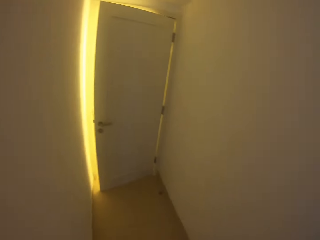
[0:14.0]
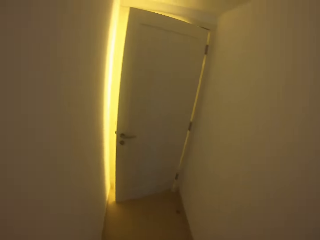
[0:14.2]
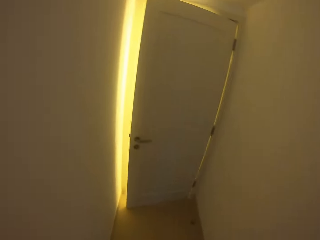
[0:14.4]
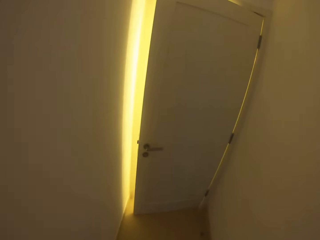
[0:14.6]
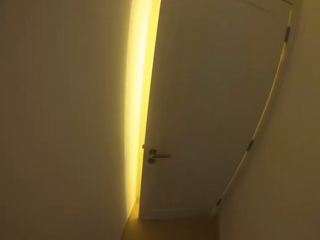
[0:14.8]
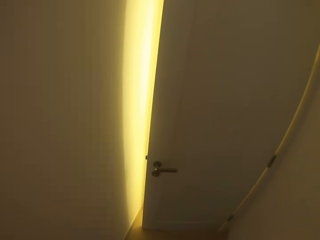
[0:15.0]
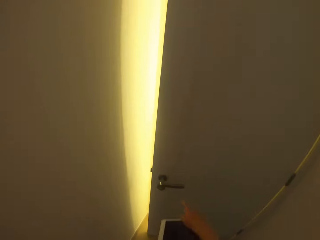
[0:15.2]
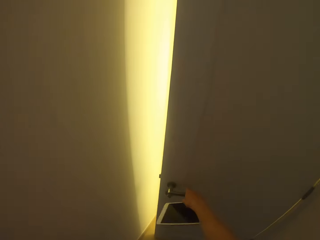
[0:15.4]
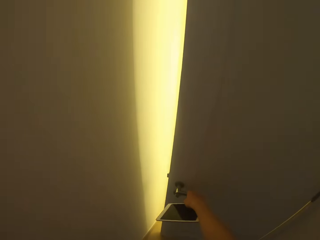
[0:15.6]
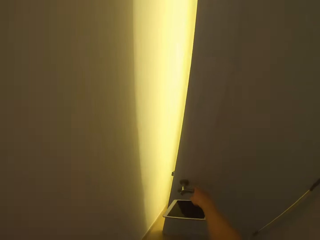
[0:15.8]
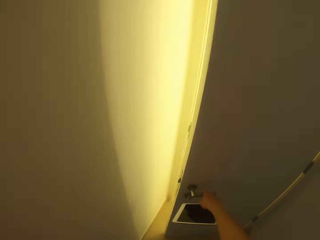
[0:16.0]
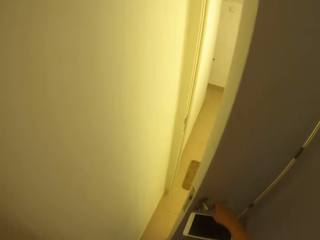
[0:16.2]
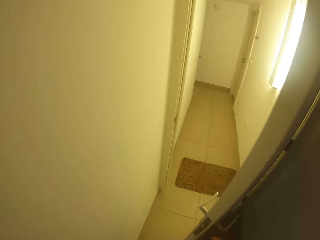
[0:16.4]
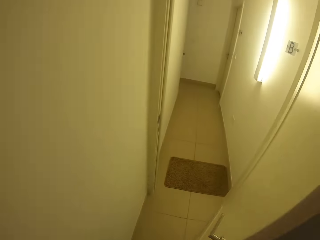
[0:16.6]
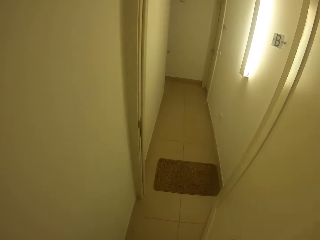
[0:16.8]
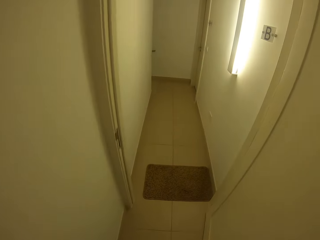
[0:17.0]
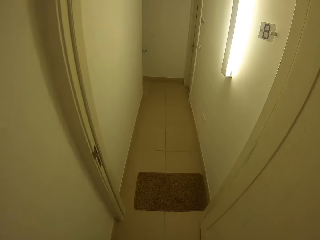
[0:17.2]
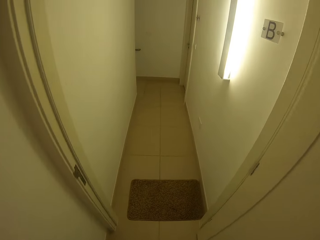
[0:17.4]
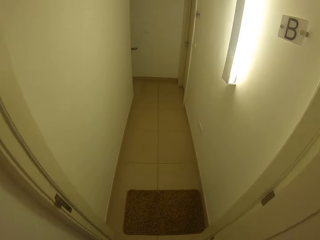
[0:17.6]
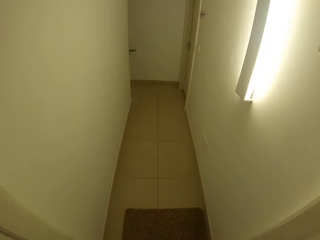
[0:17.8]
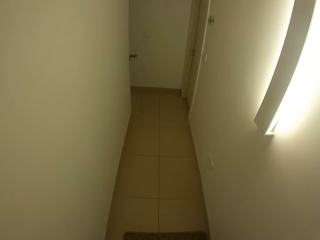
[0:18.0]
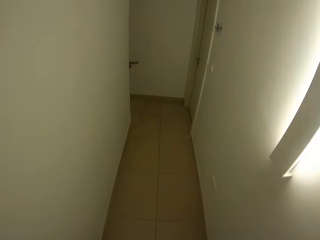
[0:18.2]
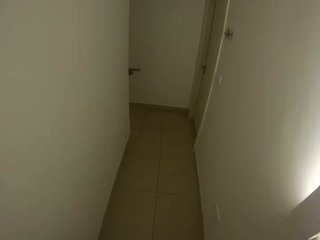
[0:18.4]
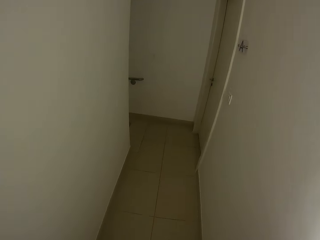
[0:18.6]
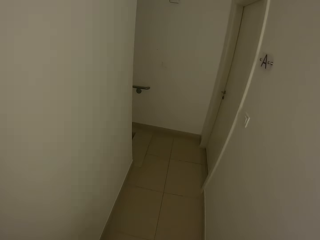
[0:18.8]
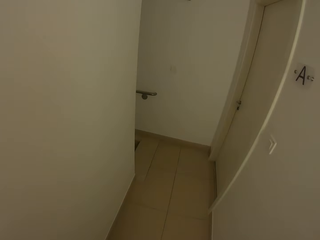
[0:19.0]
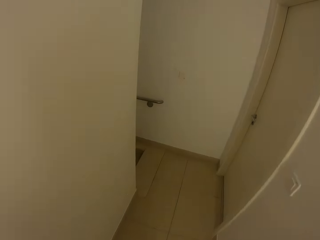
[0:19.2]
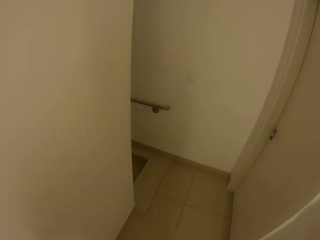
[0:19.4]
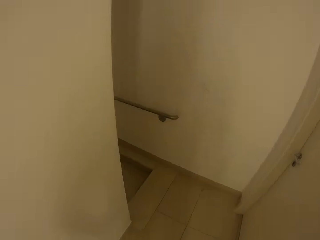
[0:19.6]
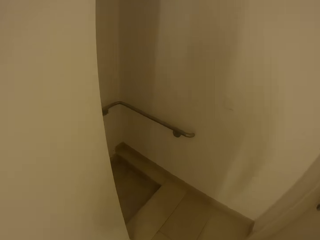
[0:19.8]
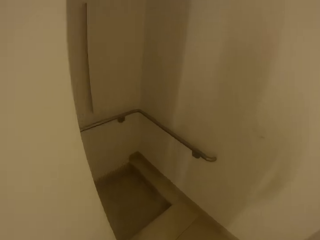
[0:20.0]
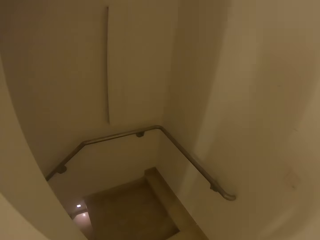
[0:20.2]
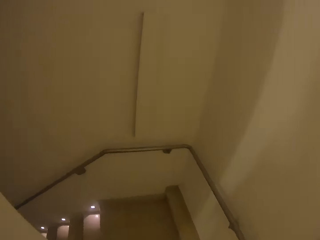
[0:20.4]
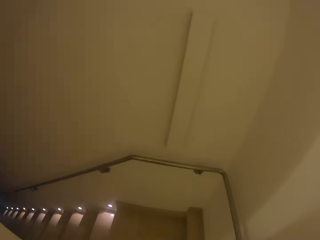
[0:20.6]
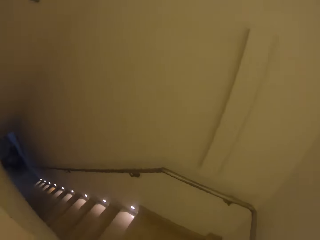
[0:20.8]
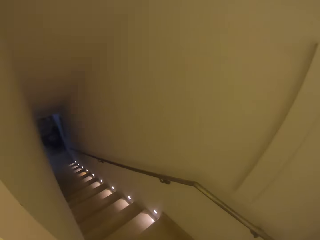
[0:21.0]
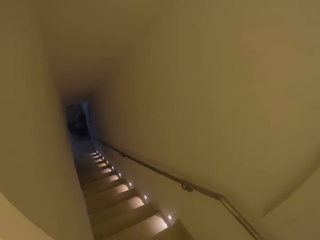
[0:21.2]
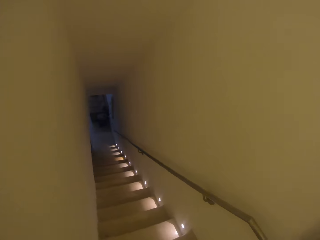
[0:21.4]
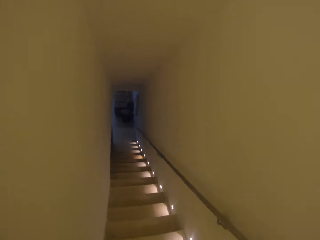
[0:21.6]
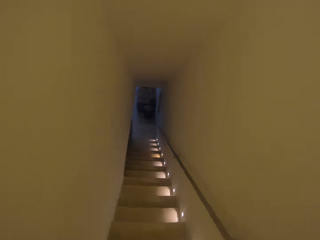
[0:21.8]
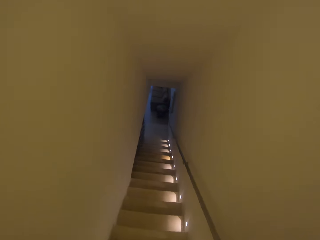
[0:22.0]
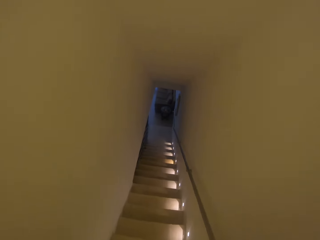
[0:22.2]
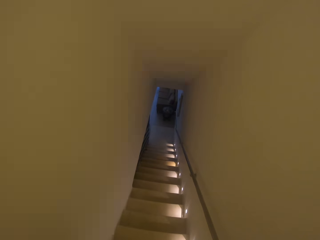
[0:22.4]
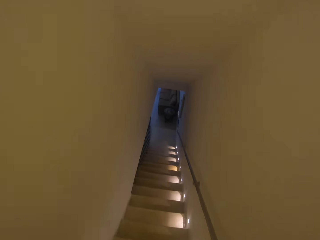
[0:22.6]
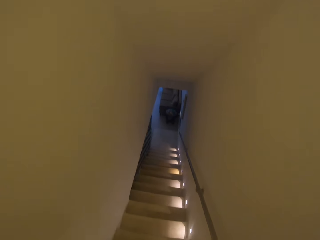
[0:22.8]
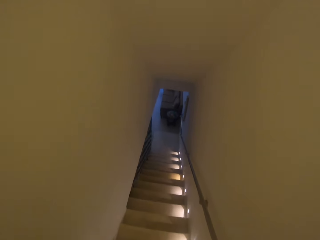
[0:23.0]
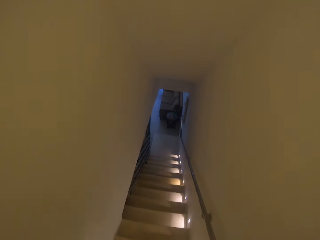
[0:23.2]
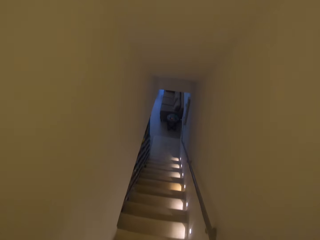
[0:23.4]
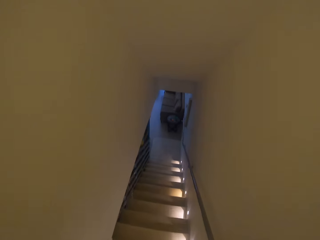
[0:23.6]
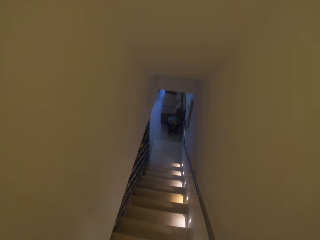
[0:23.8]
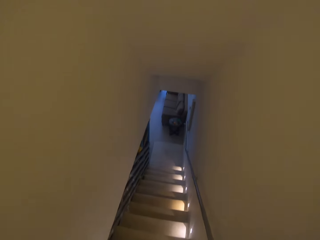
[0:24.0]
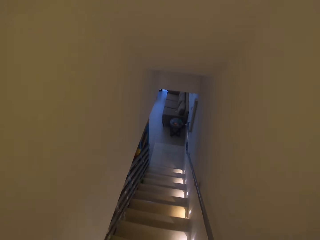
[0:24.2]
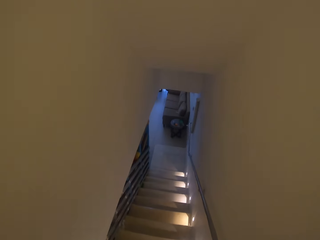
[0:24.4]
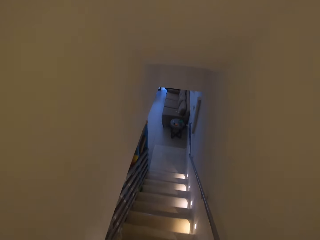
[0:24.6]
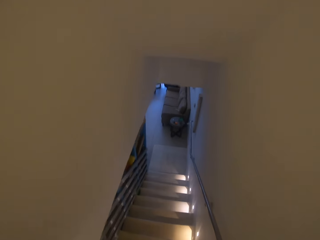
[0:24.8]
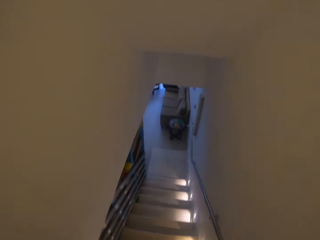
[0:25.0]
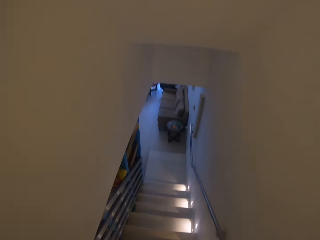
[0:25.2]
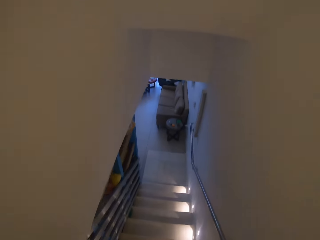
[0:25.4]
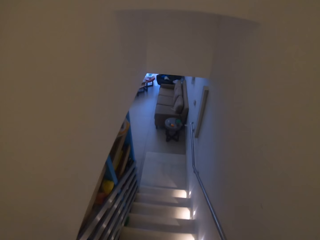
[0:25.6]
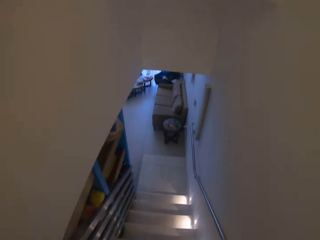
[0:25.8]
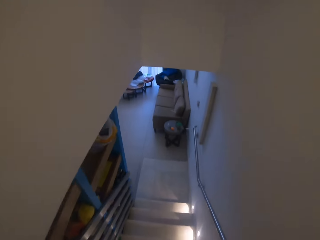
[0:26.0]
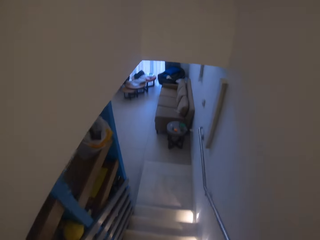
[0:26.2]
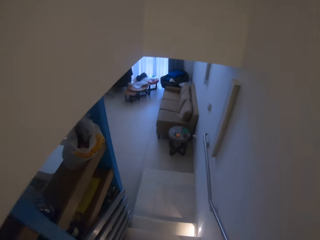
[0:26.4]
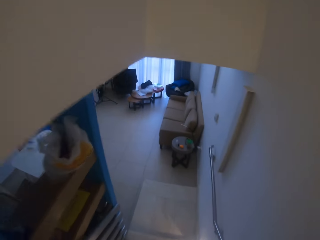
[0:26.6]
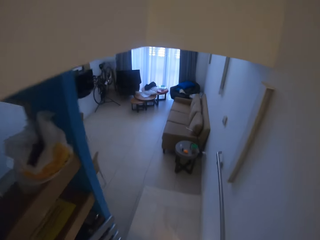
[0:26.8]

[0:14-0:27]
The camera wearer opens the door. They carry the phone. They walk in a room. They walk down the stairs.

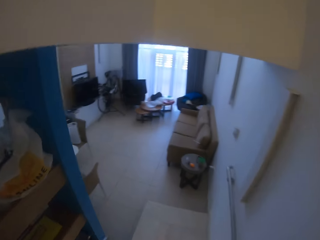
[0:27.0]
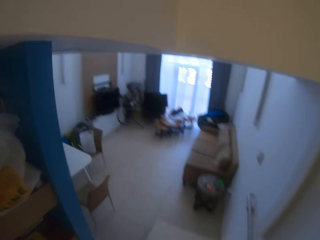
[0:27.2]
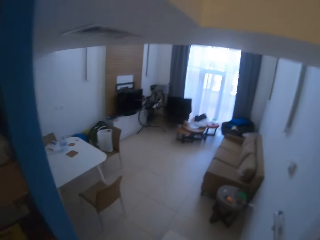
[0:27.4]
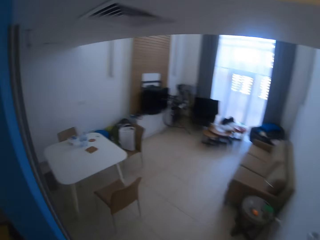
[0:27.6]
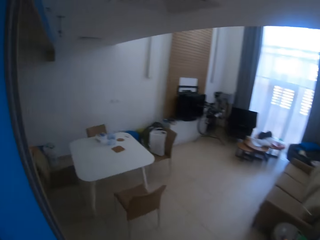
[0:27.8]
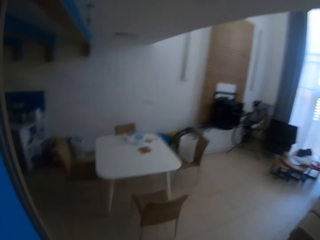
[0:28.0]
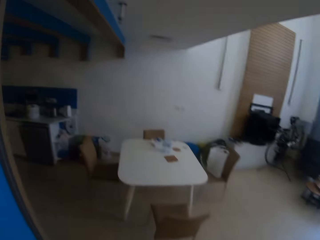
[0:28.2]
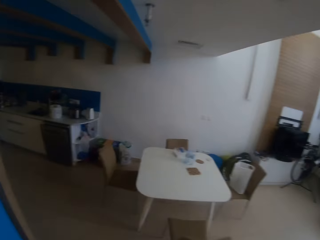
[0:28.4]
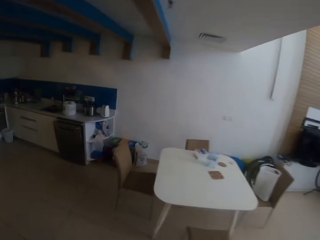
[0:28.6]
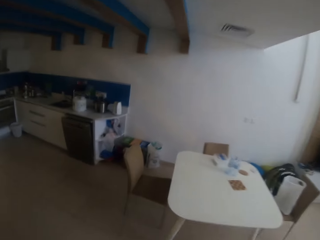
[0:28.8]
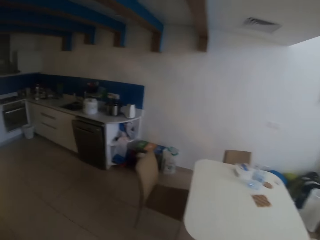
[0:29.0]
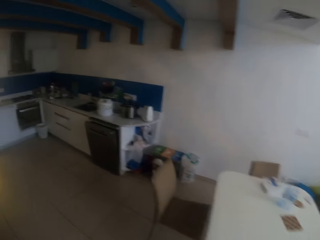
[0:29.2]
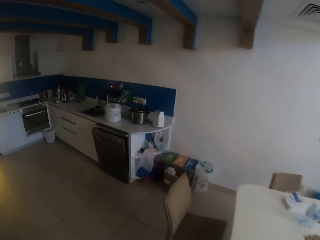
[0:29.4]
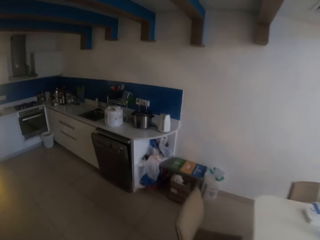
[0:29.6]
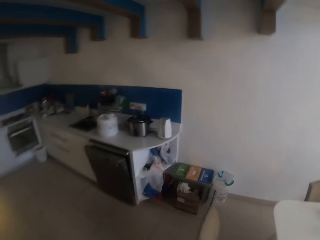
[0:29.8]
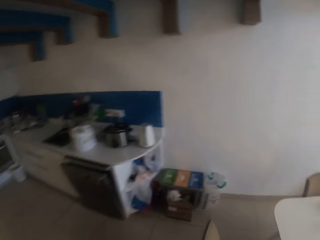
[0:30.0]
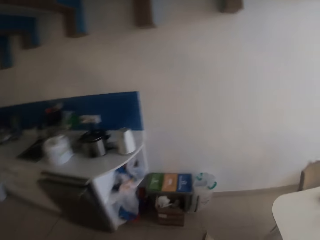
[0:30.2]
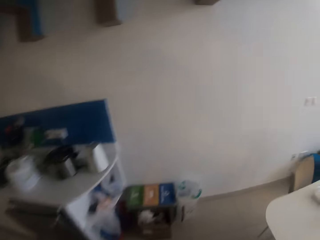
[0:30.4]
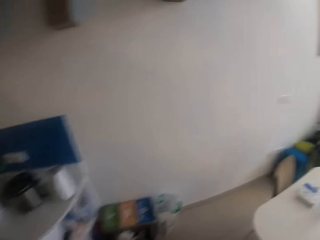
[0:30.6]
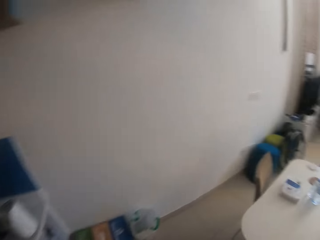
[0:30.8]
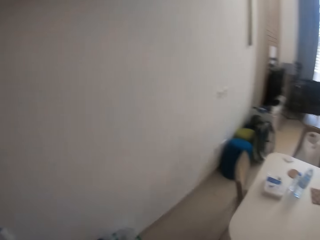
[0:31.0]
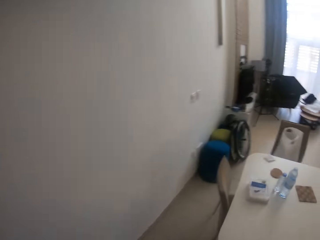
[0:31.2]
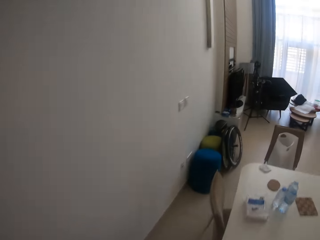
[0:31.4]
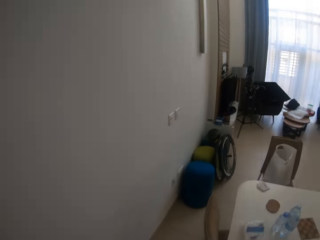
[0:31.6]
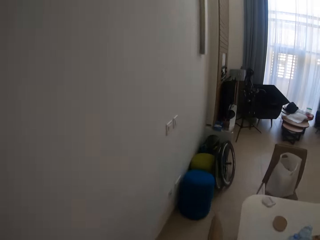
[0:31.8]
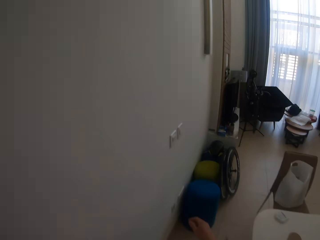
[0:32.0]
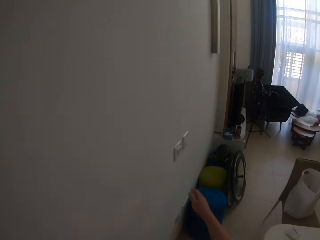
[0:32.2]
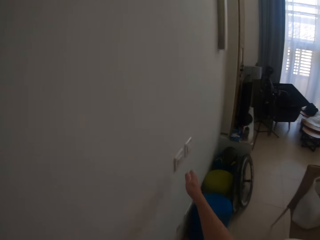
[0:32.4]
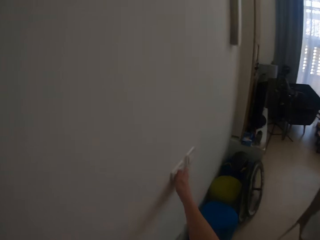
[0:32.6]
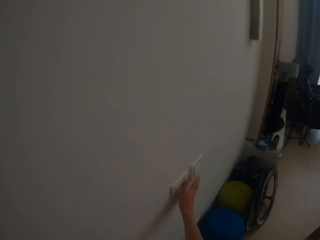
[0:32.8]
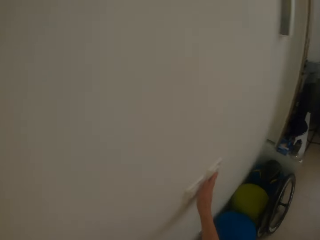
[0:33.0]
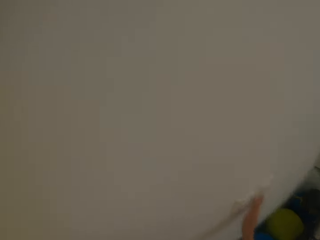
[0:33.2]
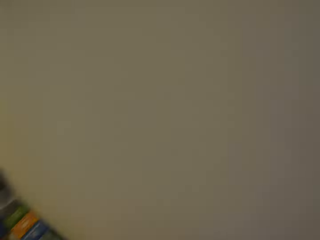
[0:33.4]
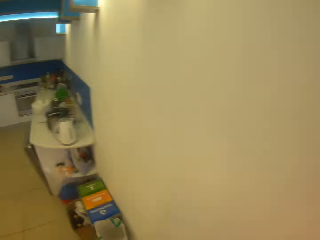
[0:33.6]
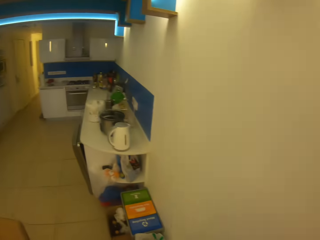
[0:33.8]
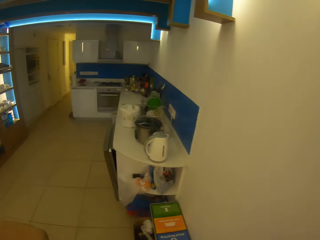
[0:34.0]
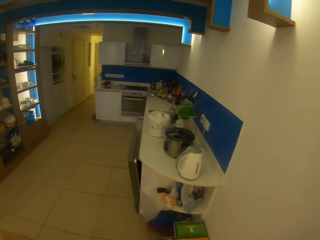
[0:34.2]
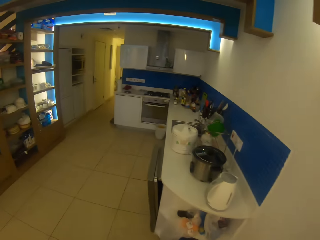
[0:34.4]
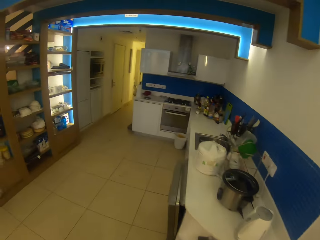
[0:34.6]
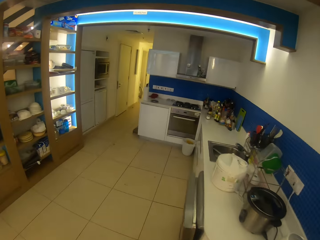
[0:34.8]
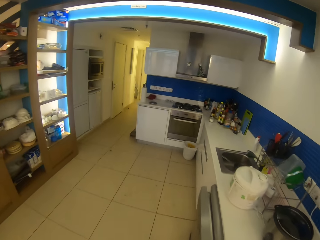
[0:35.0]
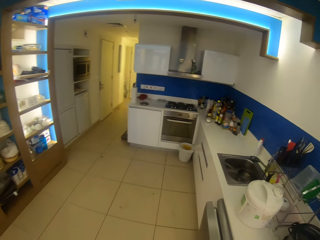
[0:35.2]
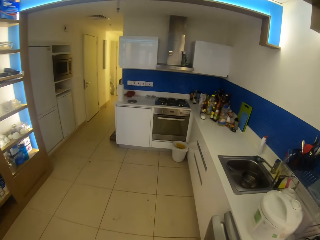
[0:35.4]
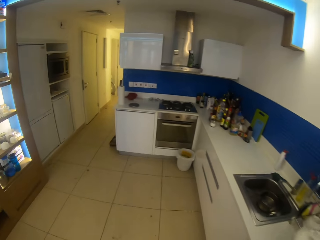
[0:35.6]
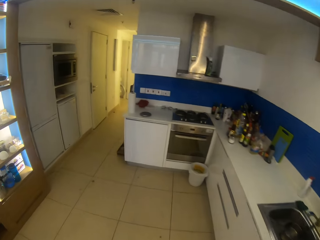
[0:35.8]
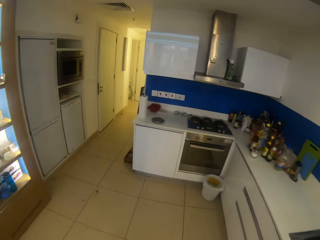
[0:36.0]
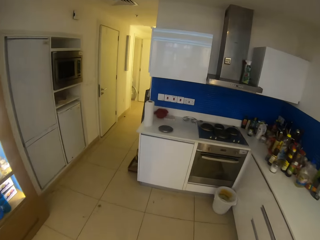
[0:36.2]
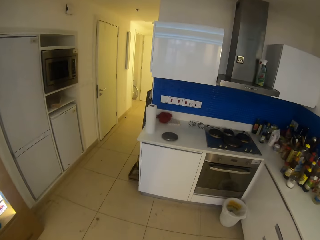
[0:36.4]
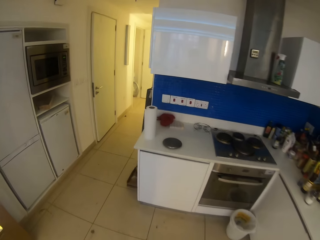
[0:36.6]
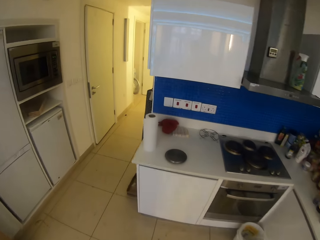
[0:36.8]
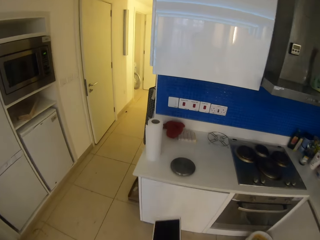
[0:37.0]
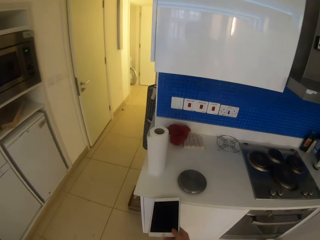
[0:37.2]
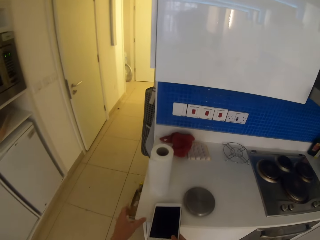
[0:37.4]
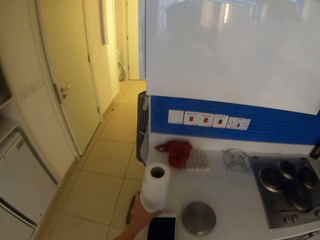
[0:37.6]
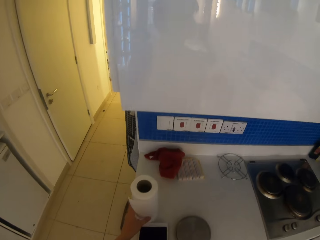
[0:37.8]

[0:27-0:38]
The camera wearer enters the room. They switch on the lights. They walk into the kitchen.
